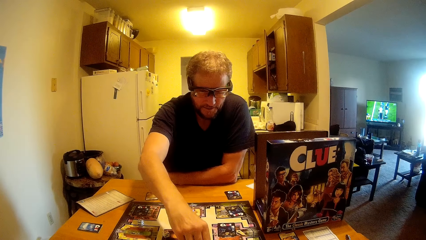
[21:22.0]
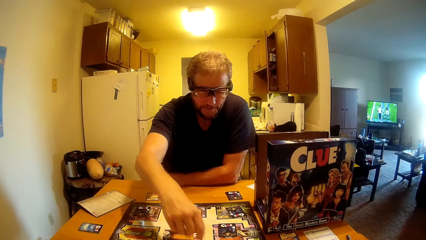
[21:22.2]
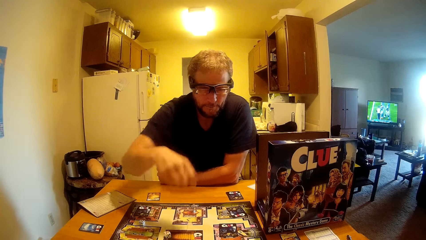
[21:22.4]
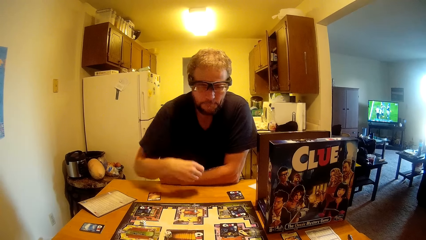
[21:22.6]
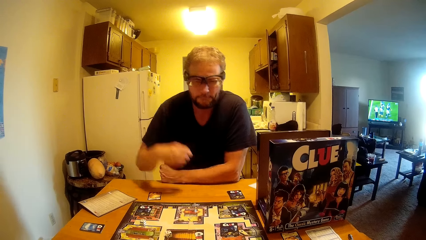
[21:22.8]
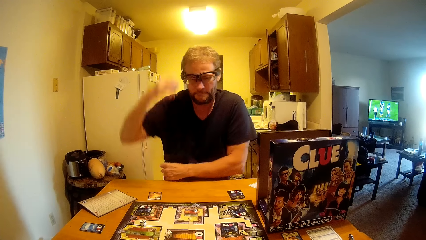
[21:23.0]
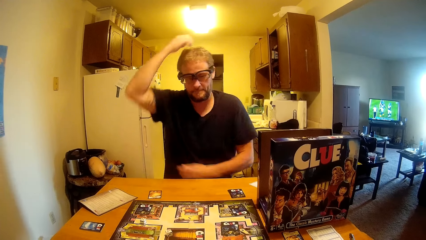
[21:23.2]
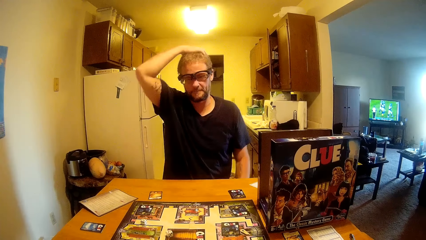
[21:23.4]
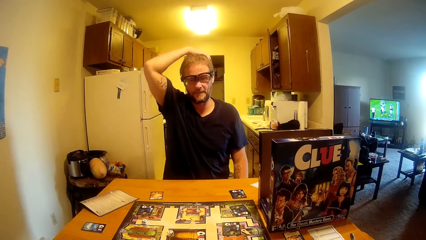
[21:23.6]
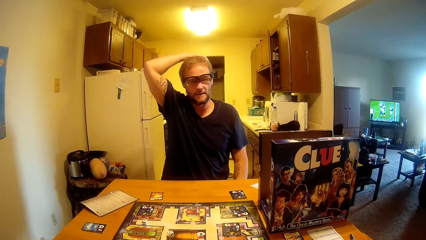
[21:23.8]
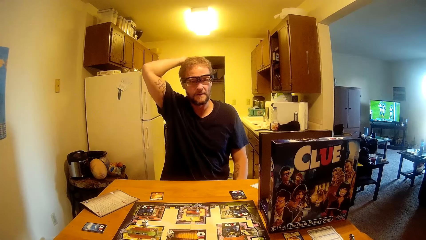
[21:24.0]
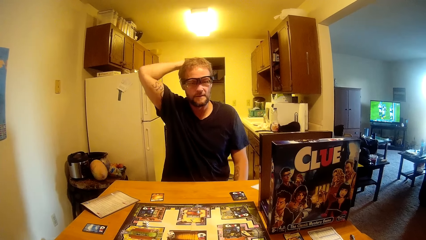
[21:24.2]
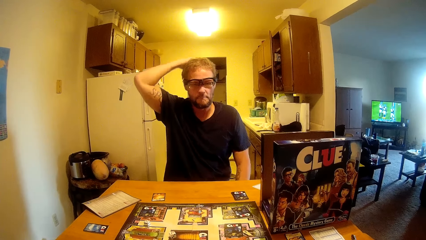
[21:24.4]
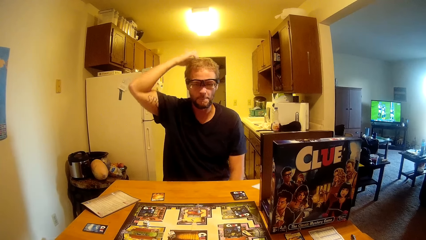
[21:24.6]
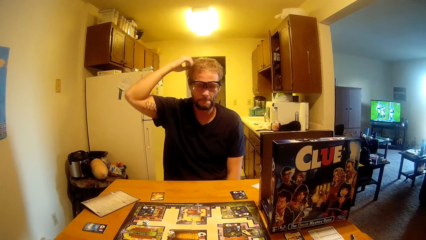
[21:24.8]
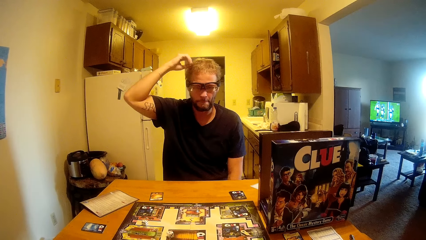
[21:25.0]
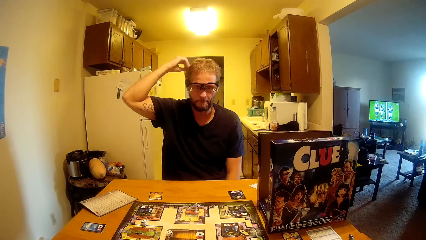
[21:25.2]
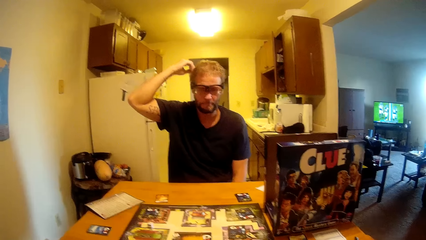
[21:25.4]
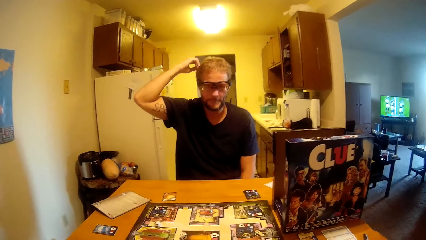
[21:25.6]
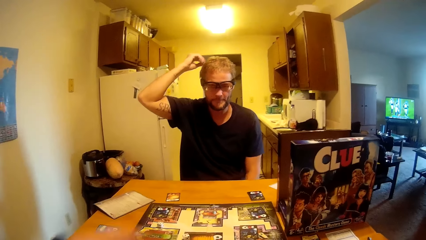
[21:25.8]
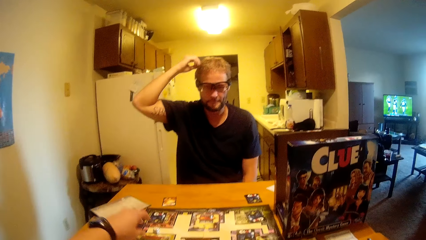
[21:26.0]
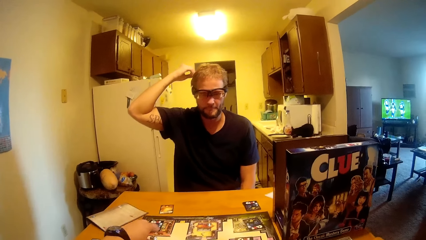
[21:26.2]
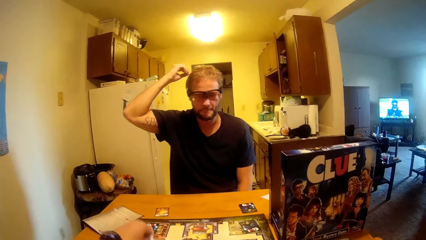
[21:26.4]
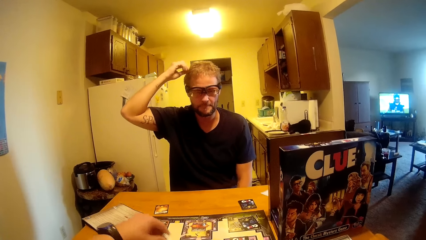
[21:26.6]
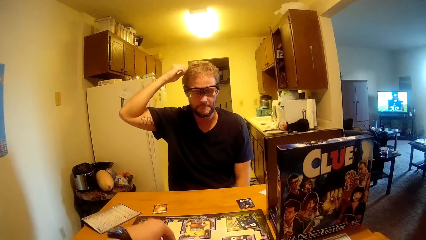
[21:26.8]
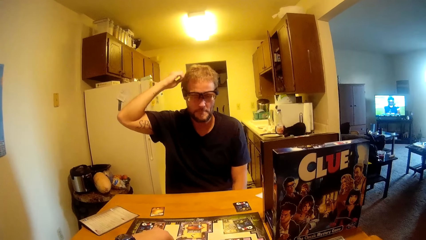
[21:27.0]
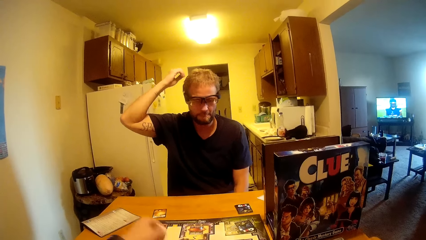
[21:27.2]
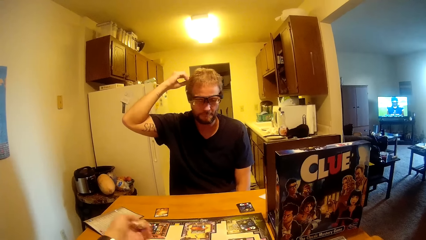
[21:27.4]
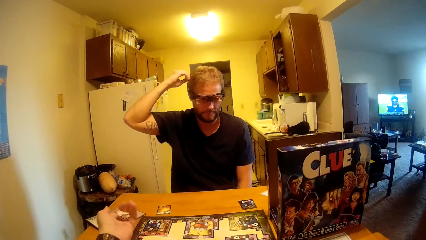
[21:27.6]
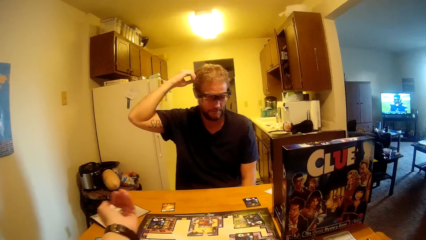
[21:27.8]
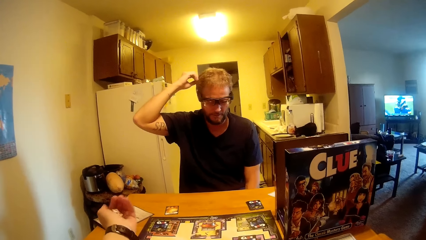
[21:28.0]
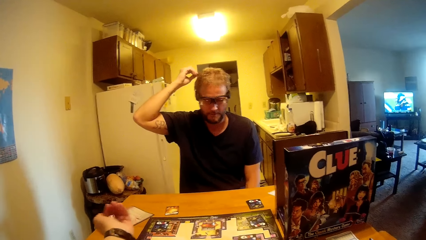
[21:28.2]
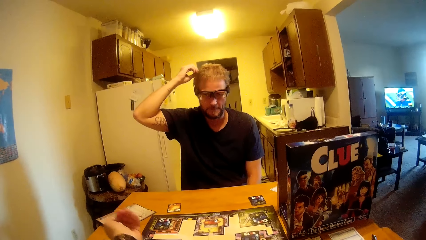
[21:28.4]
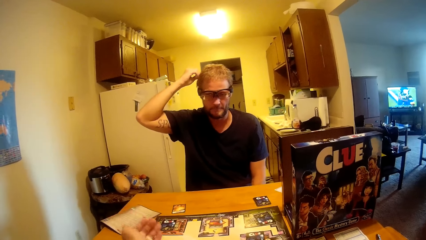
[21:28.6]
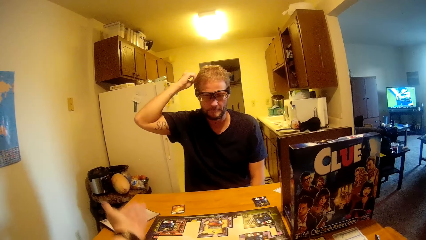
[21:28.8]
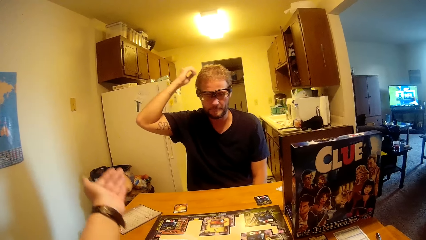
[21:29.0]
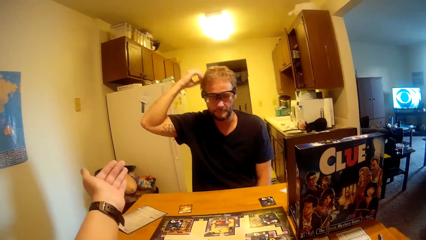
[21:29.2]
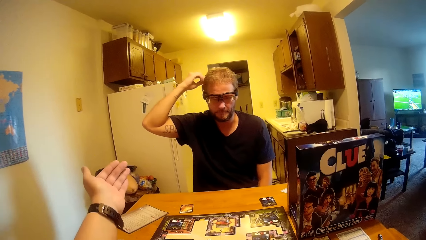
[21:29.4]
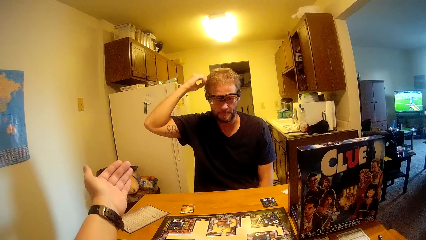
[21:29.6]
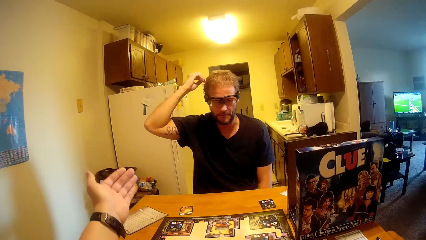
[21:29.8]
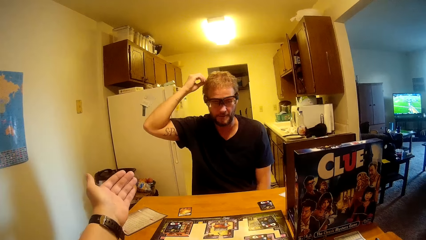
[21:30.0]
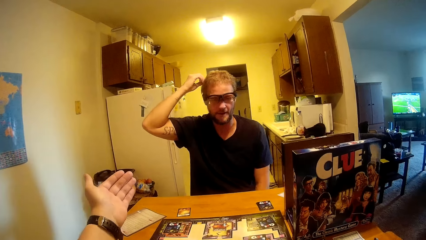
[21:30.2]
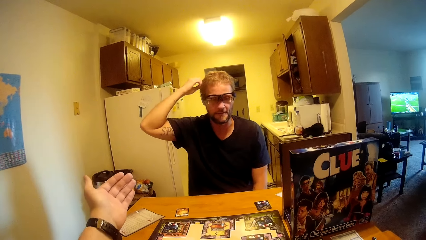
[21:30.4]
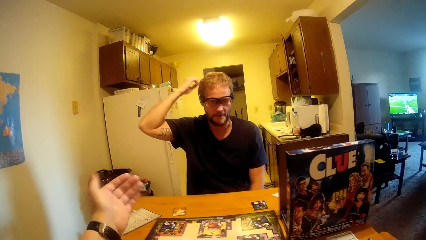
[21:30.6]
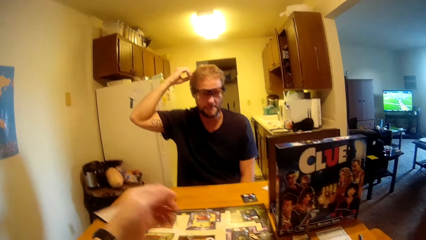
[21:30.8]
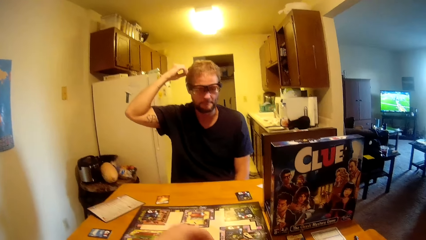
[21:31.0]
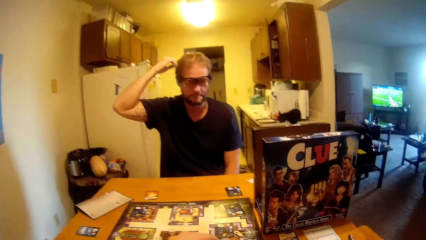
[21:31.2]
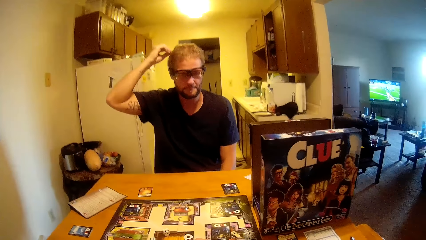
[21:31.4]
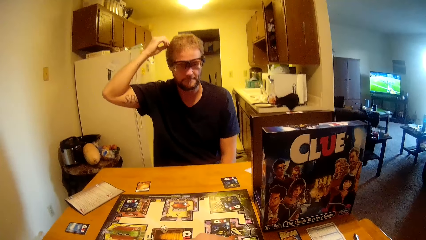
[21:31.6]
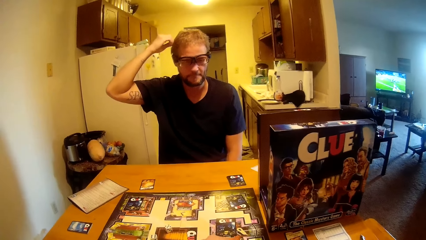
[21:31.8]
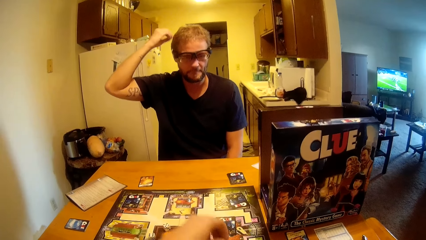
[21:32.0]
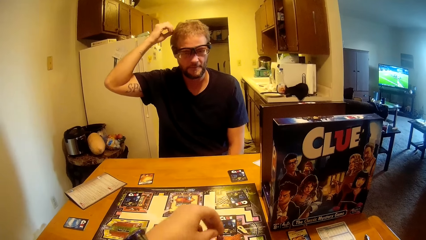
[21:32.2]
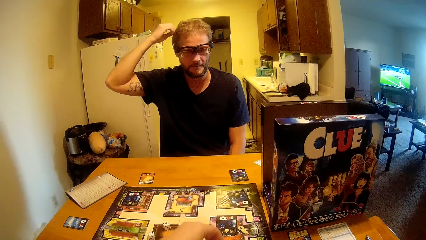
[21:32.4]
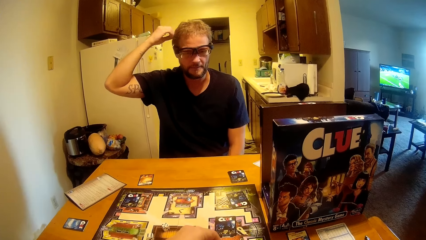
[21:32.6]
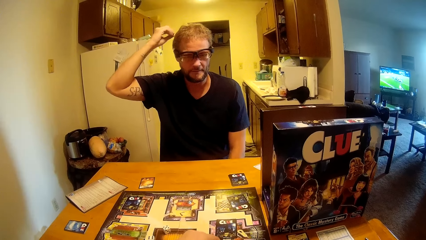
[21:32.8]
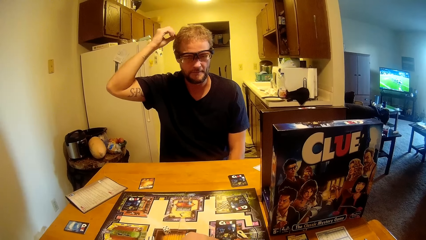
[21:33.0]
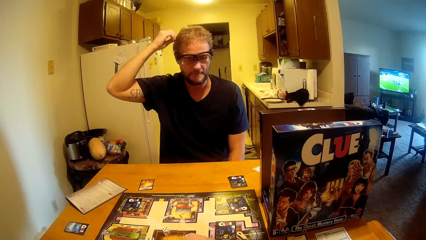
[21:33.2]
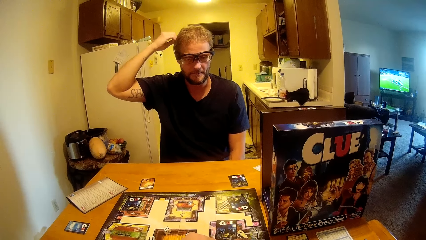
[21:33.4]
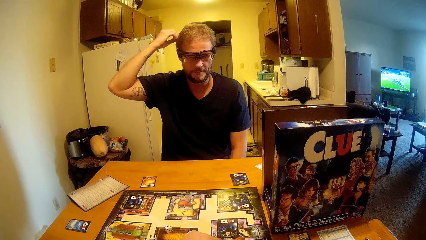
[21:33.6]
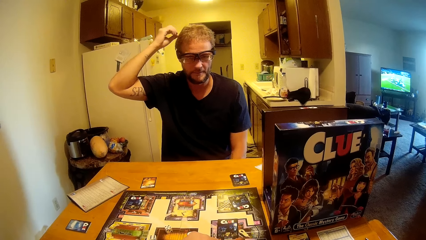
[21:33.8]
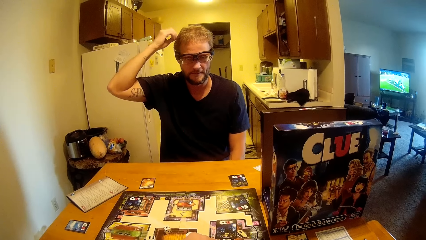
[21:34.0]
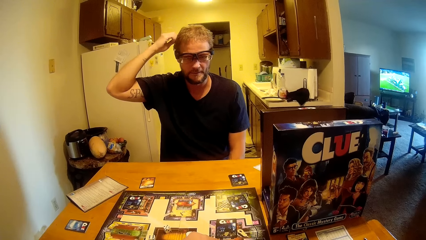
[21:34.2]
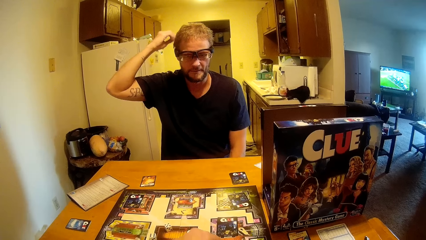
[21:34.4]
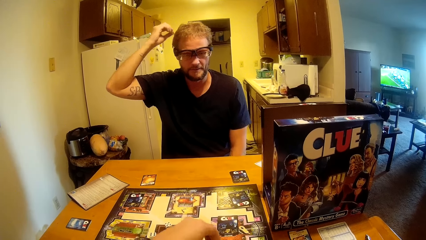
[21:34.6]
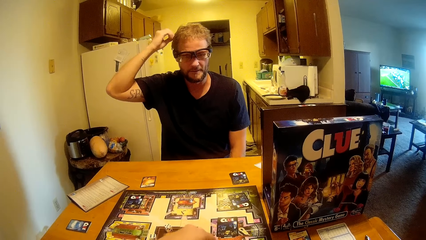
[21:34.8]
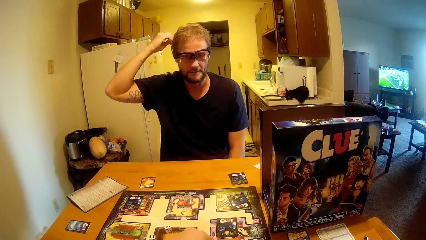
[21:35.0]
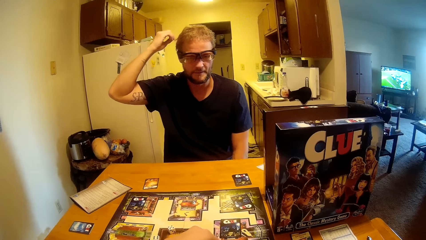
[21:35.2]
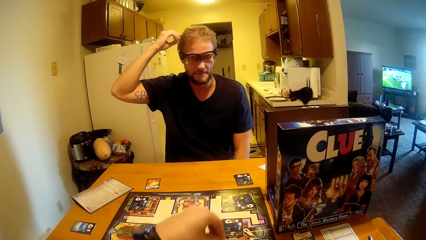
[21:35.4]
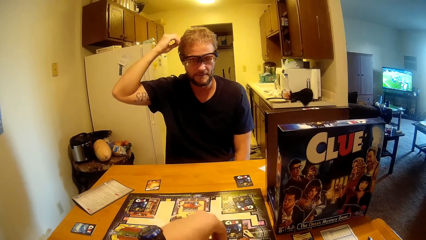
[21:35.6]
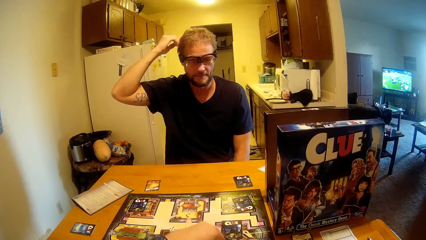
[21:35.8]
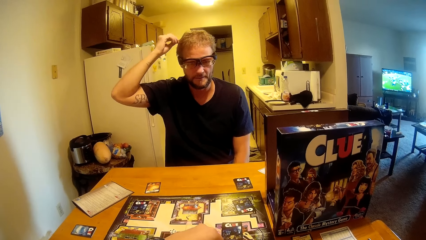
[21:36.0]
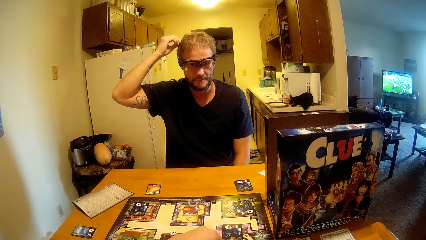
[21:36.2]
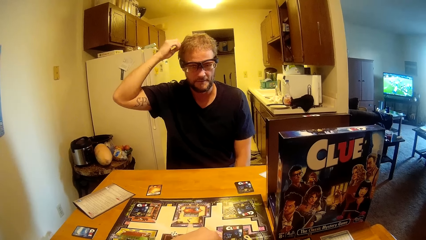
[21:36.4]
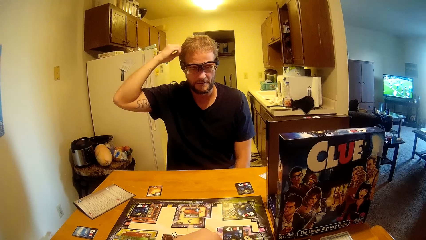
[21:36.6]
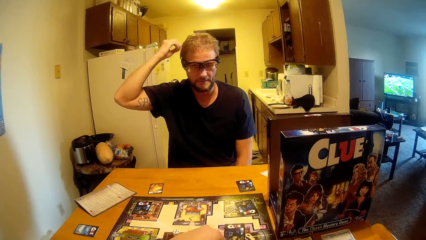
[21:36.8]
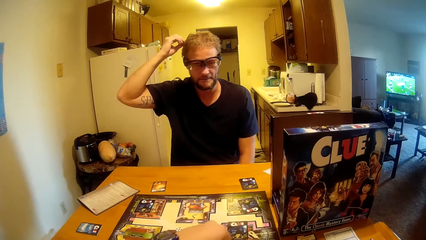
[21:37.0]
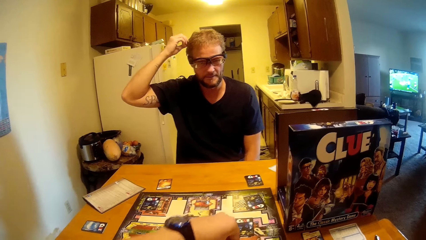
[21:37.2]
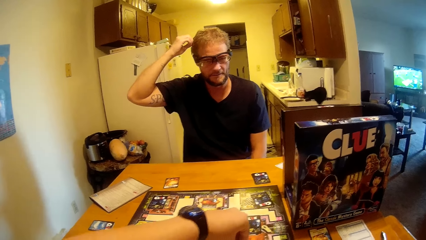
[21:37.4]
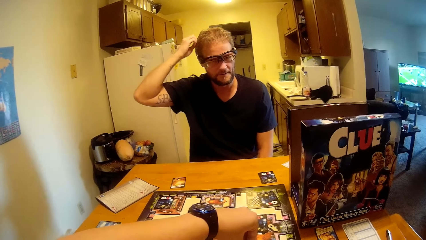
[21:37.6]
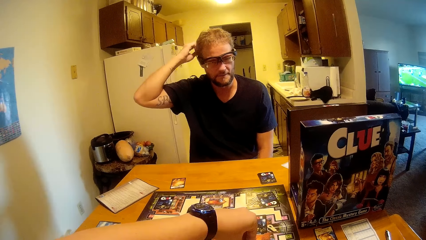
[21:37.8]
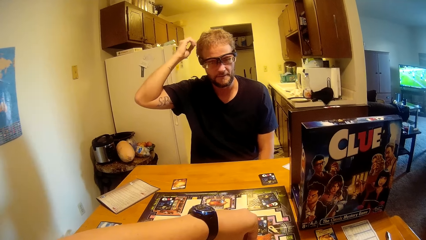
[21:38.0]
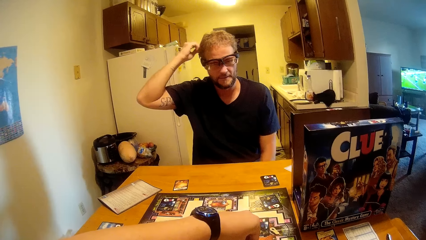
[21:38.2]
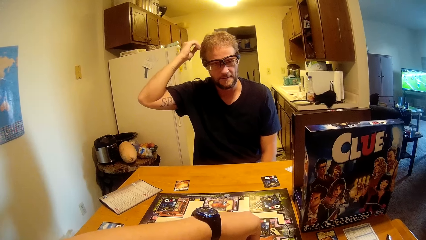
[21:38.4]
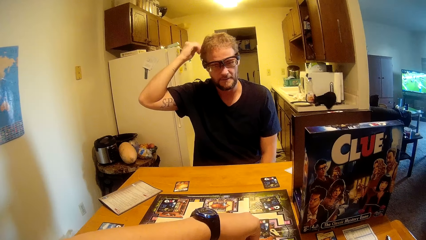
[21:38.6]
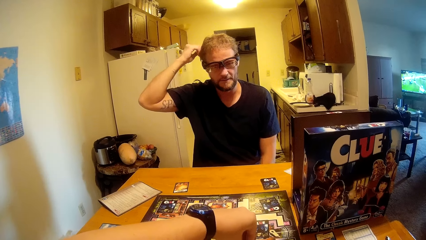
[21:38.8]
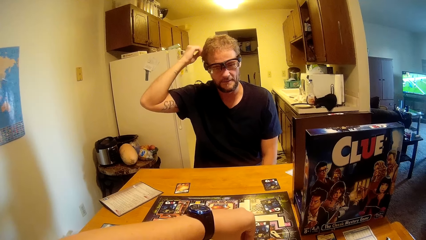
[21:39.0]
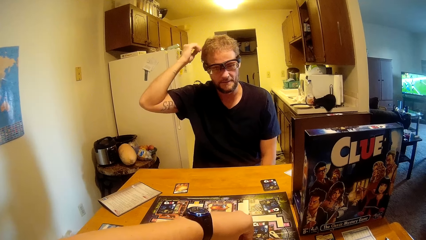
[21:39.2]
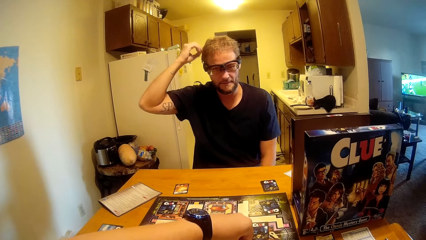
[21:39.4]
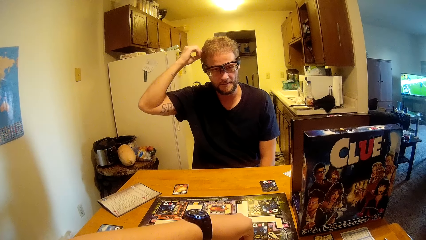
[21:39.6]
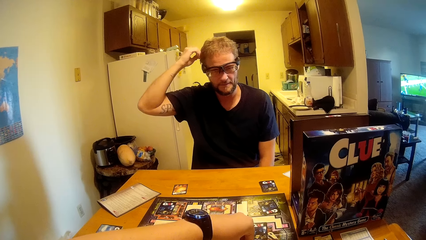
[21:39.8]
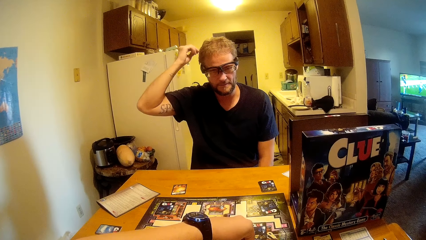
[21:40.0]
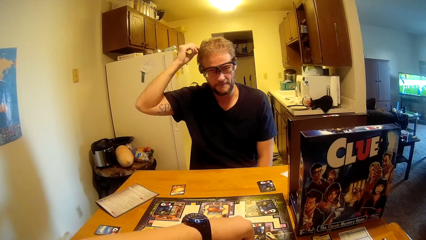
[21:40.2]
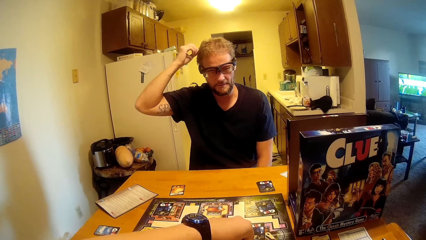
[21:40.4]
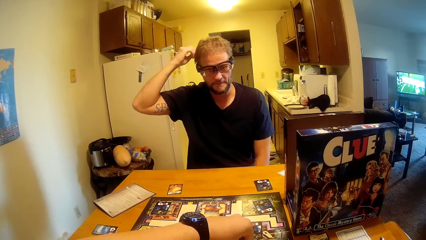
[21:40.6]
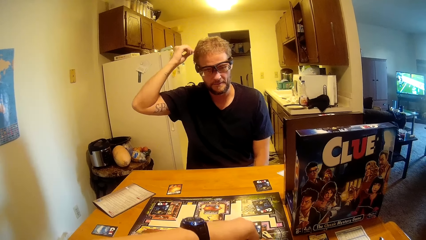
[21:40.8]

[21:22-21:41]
A man scratches his head. The camera wearer picks a dice from the table, shakes the dice in his hand and throws the dice on the table. He moves a pin on the table and counts on the game.
